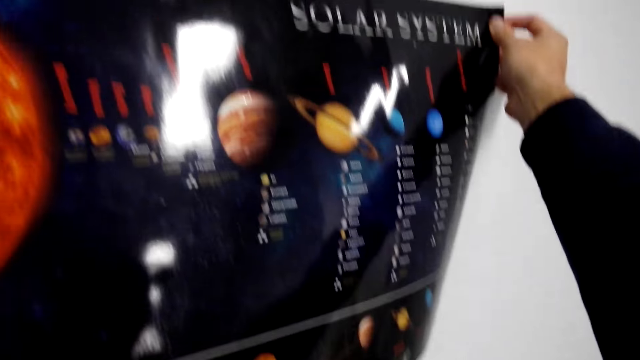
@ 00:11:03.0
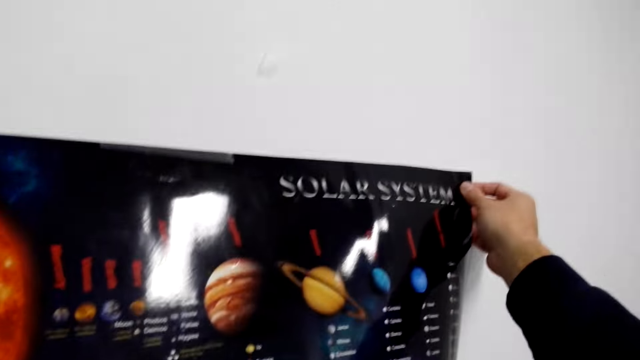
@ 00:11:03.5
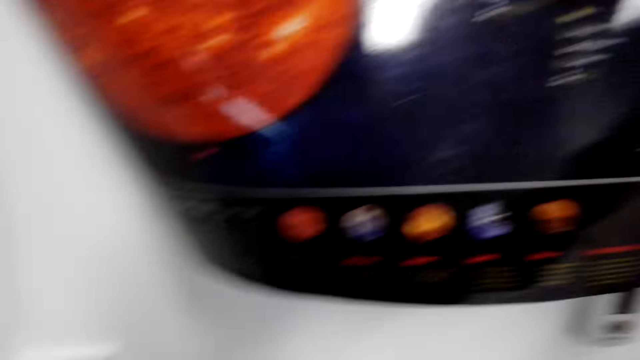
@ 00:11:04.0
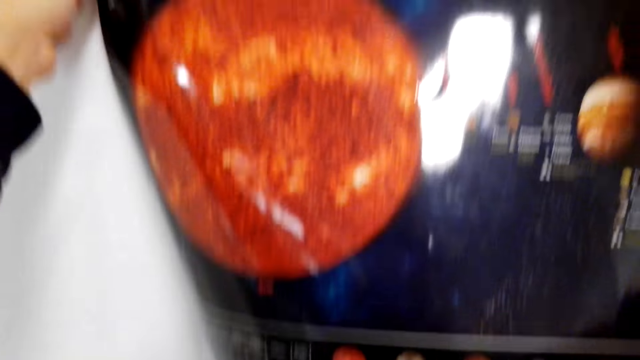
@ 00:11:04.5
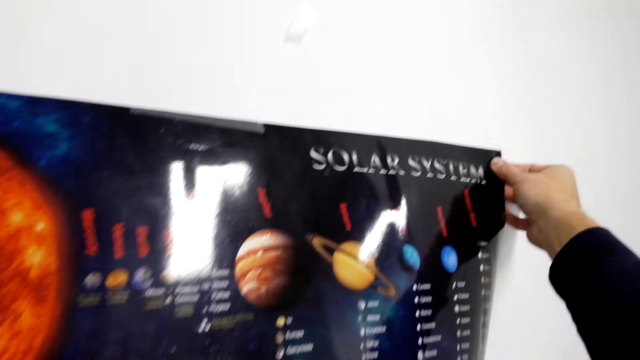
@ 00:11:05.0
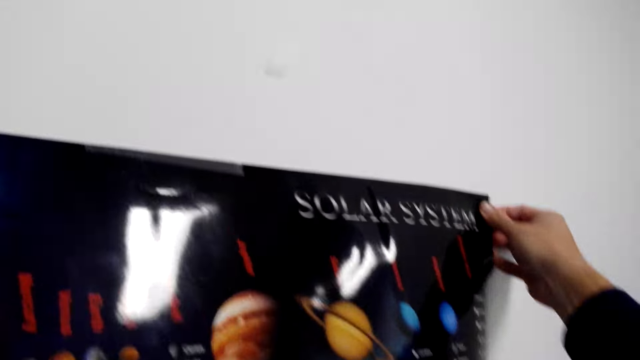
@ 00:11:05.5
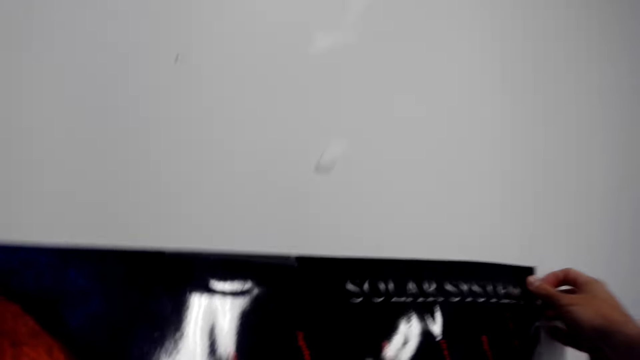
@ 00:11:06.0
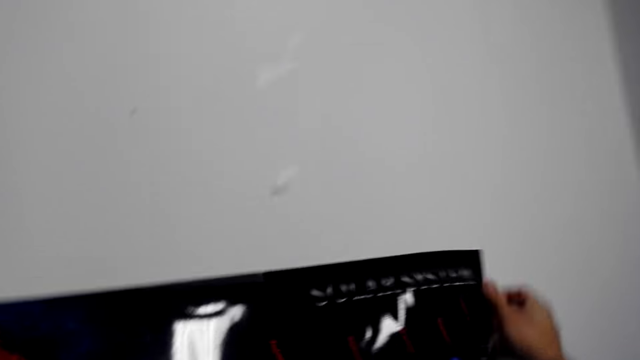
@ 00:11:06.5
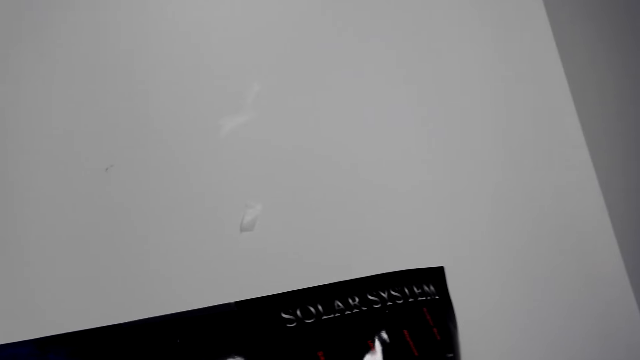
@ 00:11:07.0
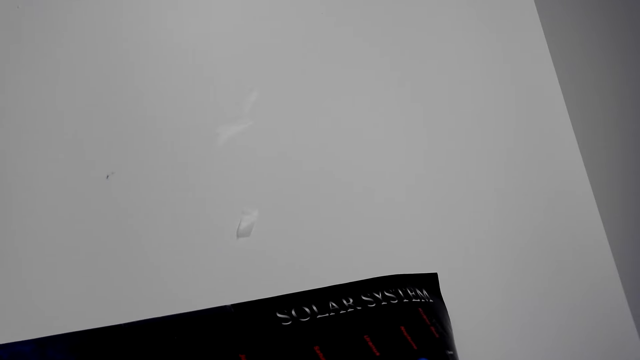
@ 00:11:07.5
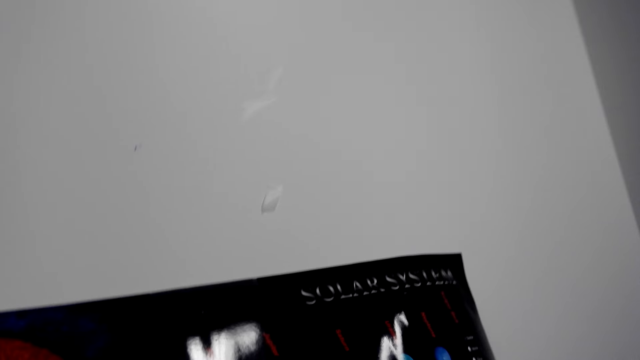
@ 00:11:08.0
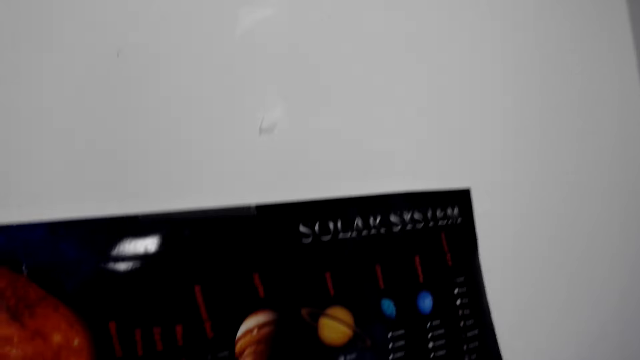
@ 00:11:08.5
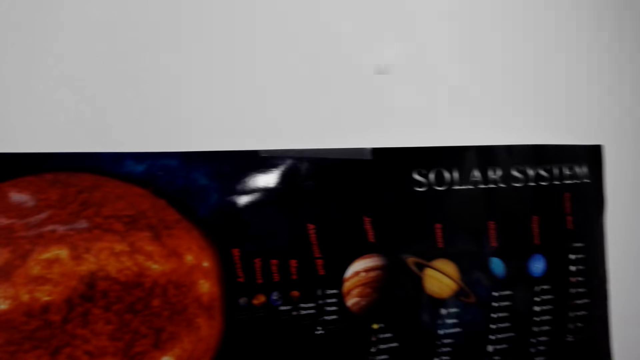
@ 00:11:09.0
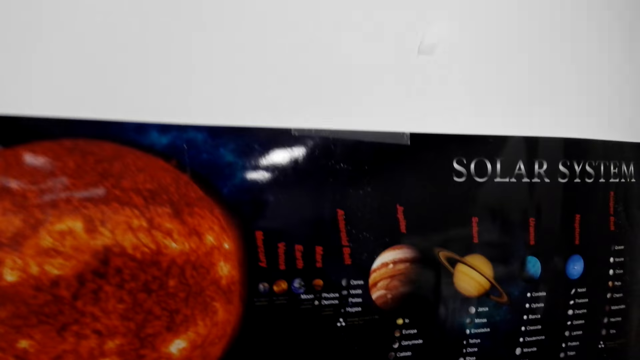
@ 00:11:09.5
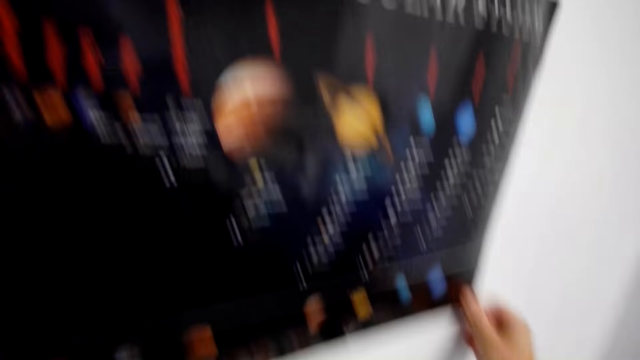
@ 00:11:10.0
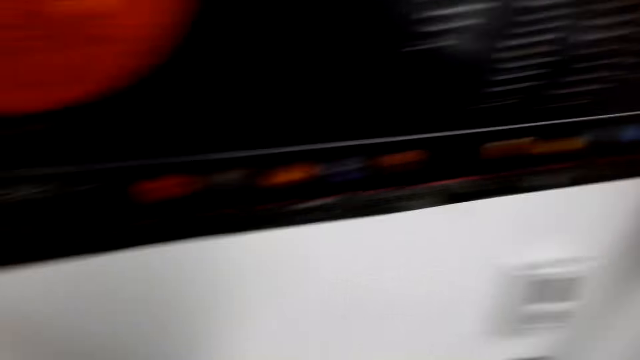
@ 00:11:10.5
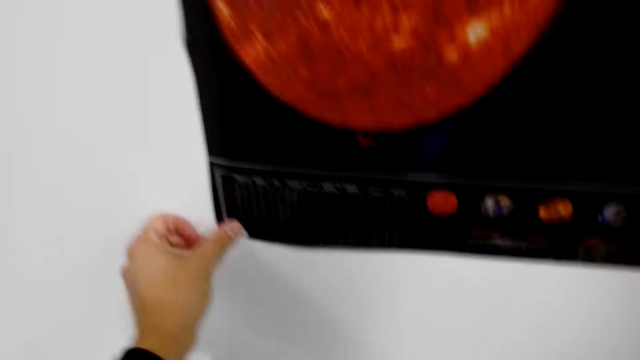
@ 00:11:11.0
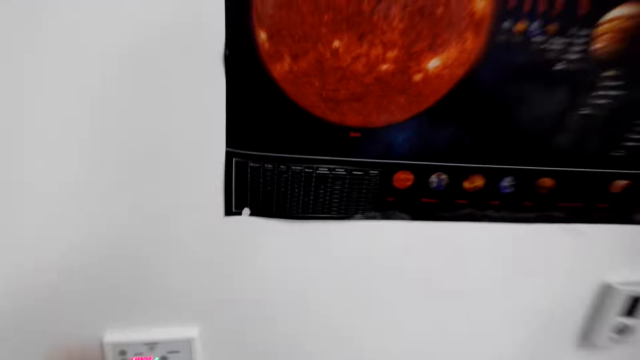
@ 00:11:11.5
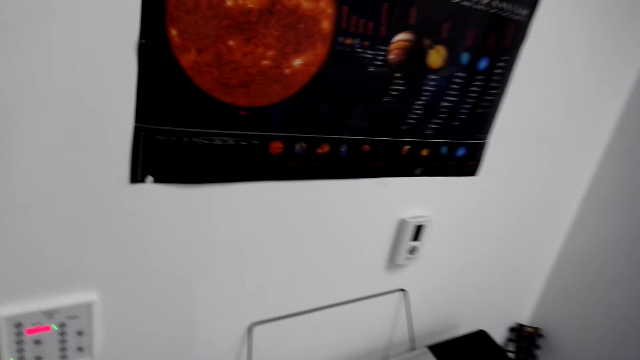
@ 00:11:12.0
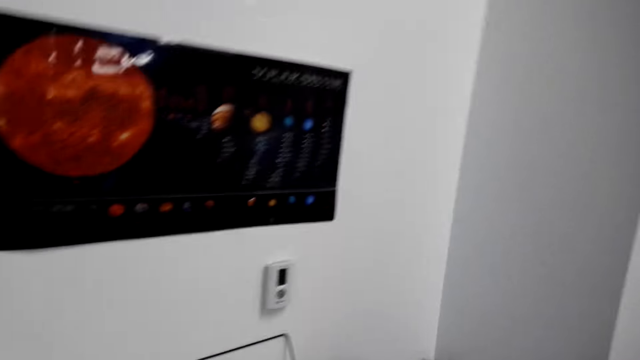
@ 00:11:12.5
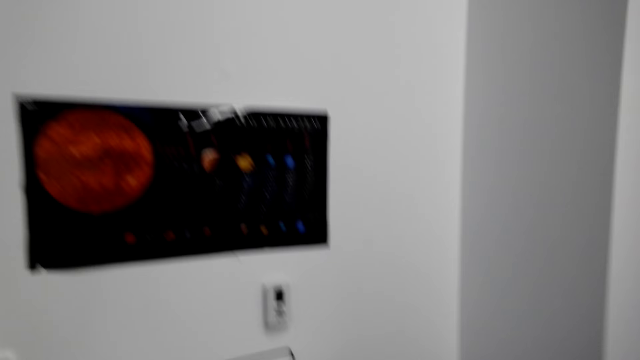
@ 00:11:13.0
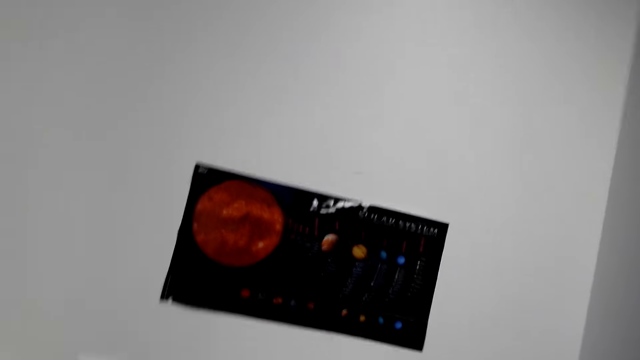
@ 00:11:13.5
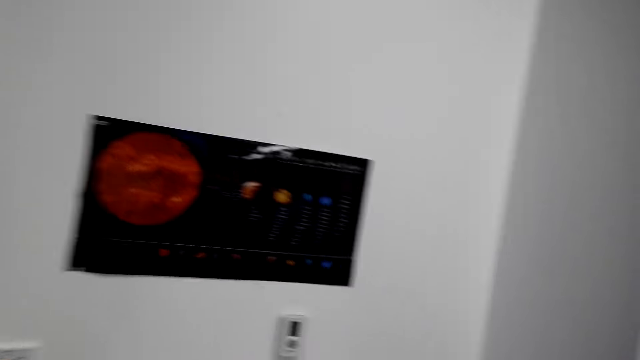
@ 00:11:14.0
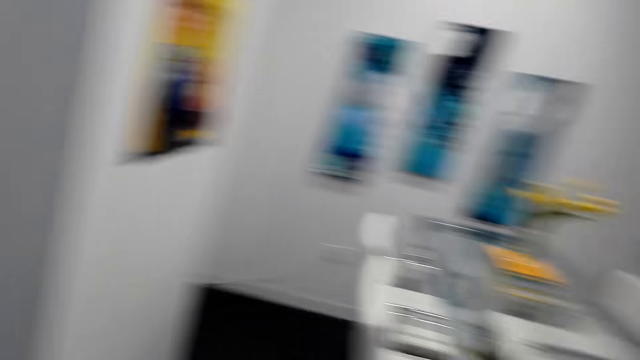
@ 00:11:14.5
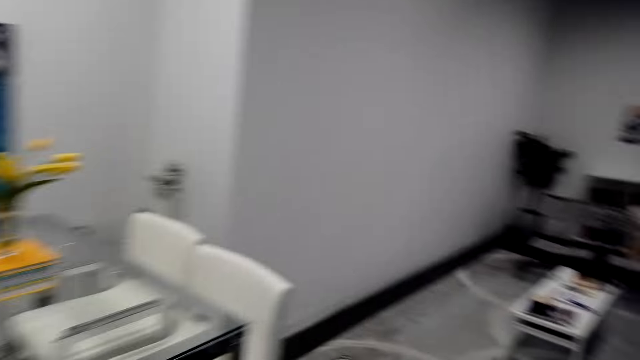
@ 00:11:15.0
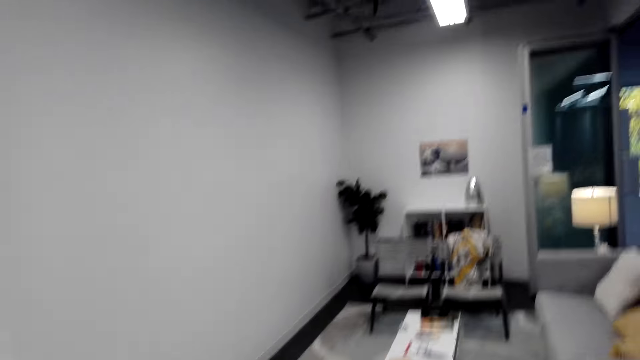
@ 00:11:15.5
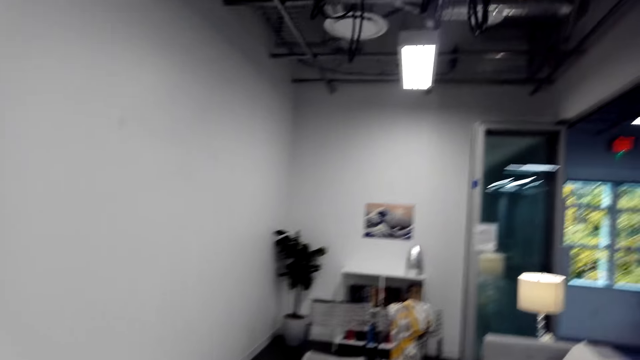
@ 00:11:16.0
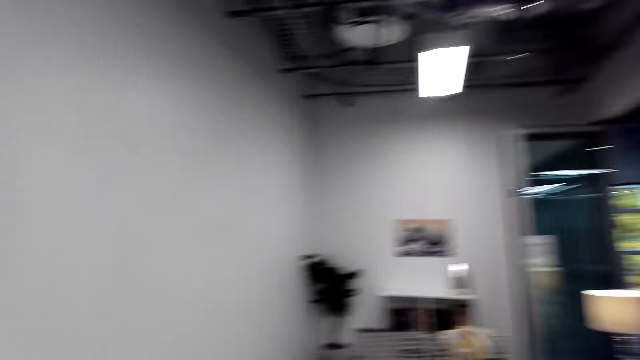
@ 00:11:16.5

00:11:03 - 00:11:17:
The camera wearer sticks a picture on the wall with hands. They walk around the house.

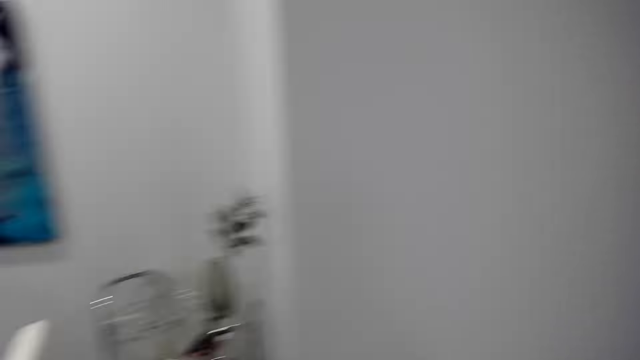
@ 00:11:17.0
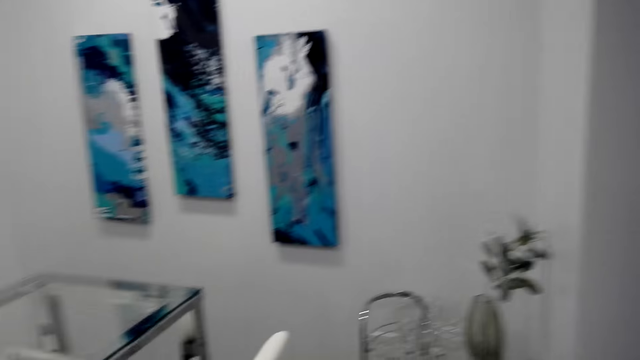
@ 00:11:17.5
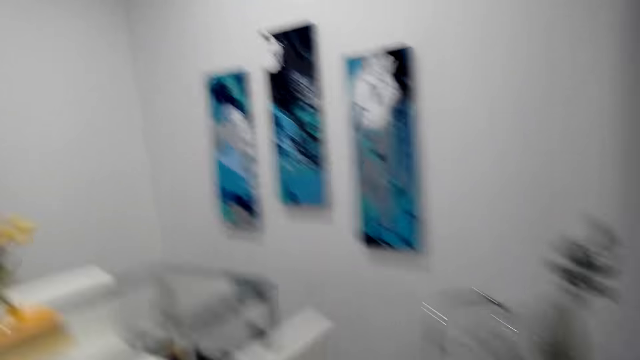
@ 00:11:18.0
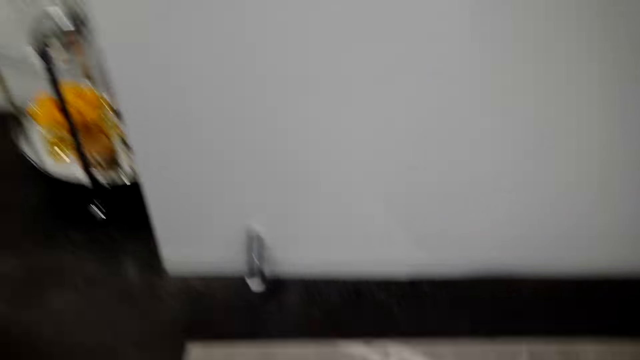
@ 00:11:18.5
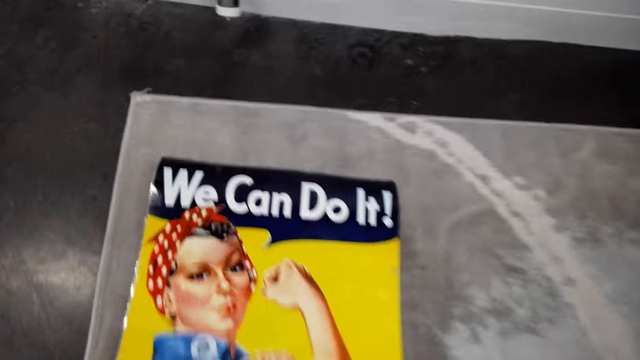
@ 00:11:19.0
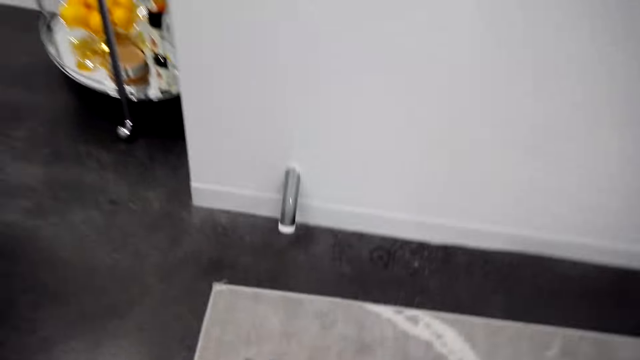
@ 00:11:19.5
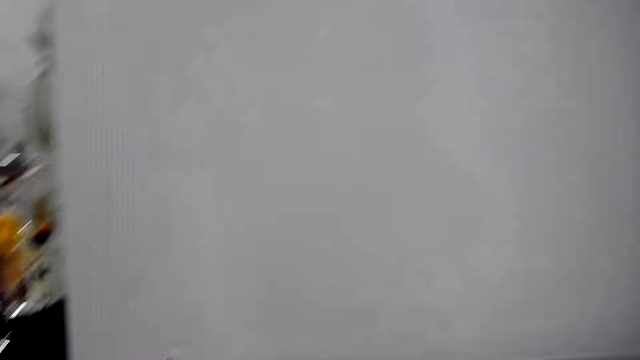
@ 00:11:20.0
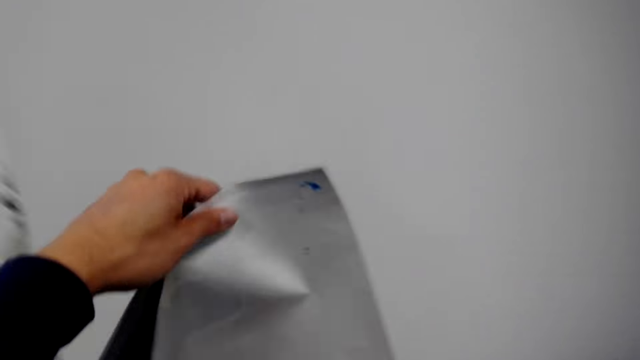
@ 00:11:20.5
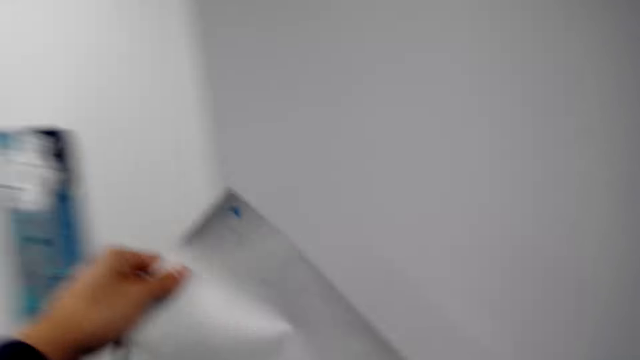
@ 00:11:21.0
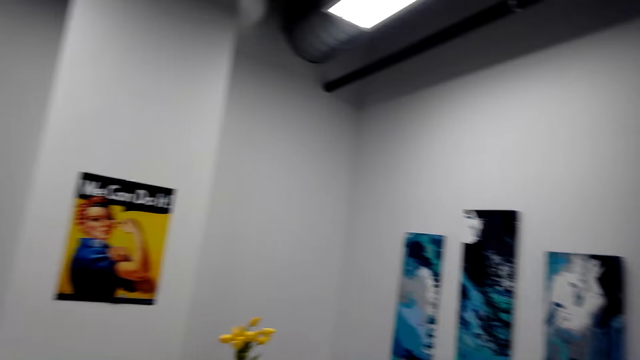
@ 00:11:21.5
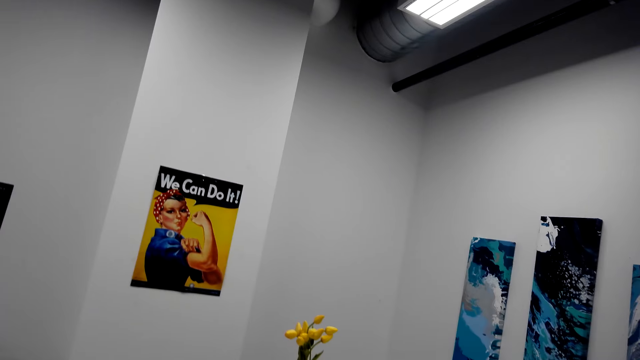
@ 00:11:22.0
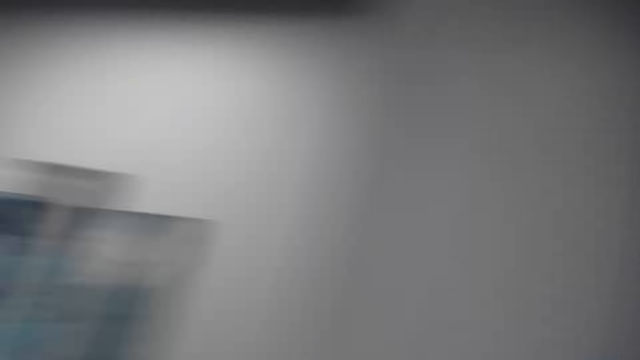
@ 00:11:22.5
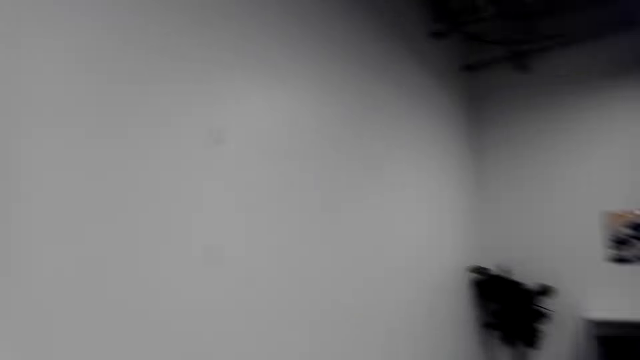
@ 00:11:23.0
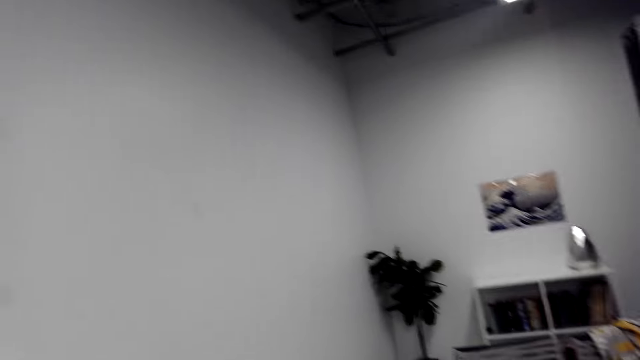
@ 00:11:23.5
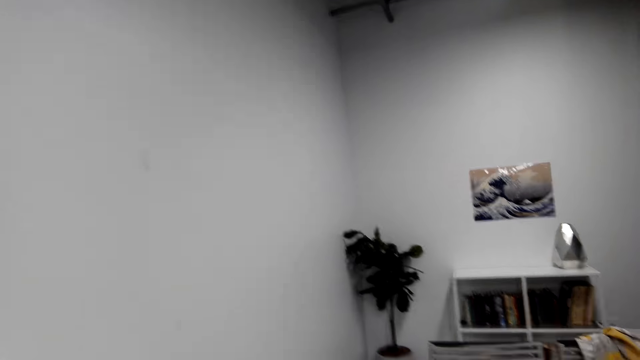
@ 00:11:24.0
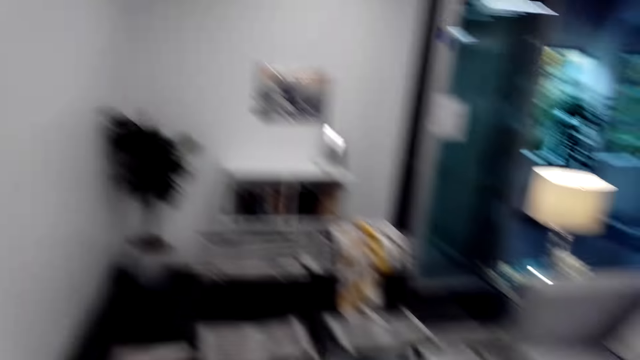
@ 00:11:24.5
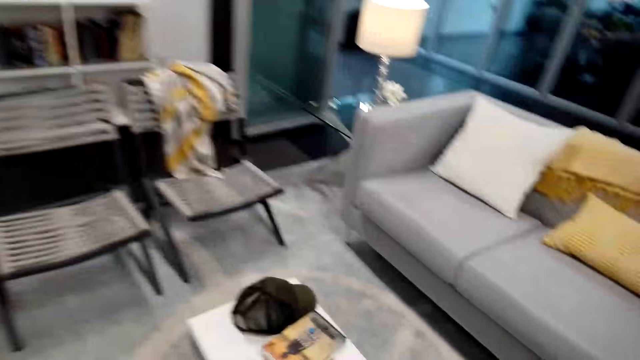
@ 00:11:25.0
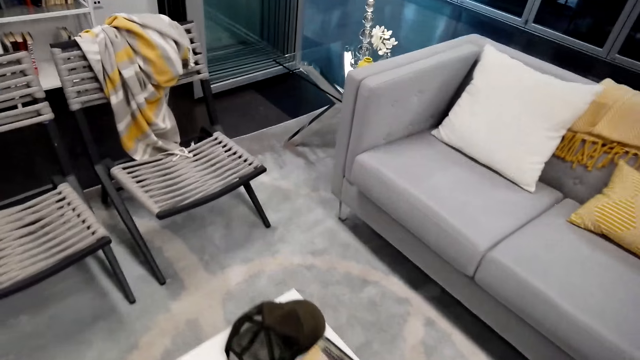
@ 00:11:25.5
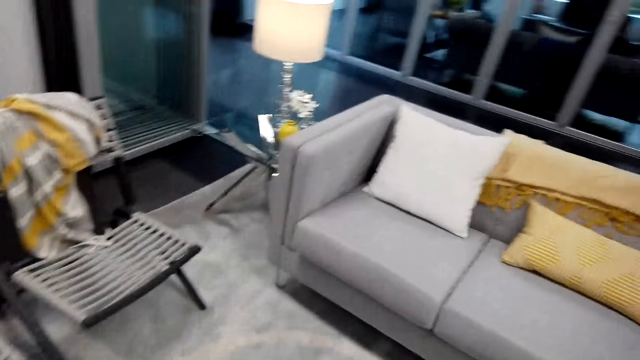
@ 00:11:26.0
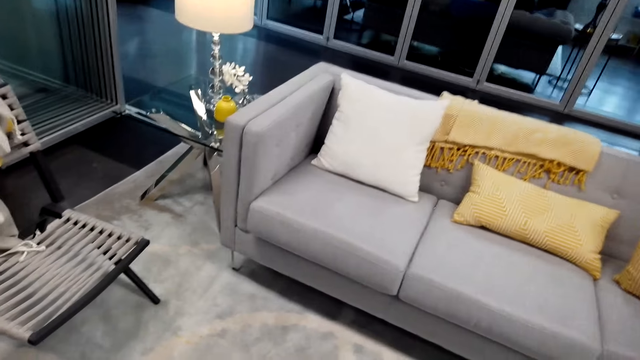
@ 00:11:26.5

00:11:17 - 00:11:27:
The camera wearer picks up a picture on the floor. They hold wall art. They look at the pictures on the wall. They walk in the house.
